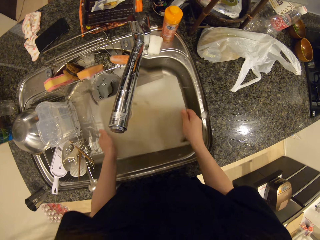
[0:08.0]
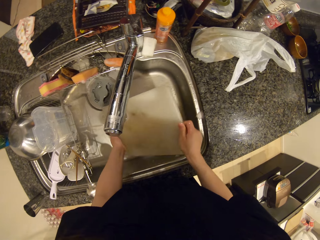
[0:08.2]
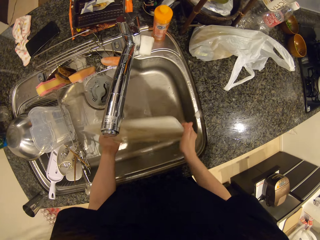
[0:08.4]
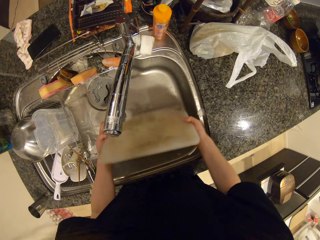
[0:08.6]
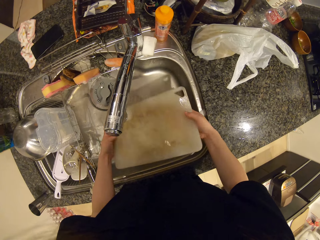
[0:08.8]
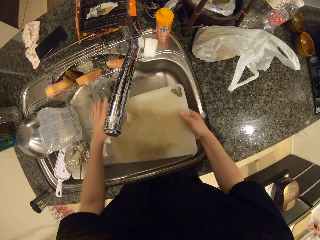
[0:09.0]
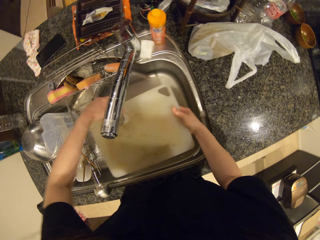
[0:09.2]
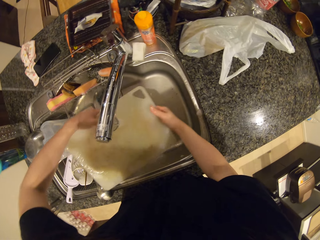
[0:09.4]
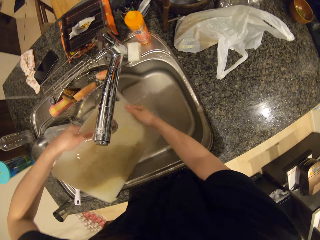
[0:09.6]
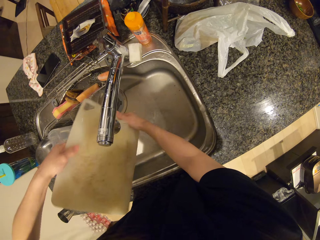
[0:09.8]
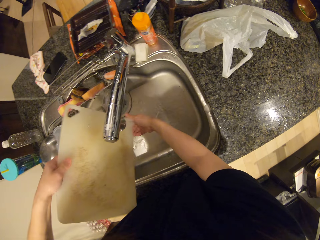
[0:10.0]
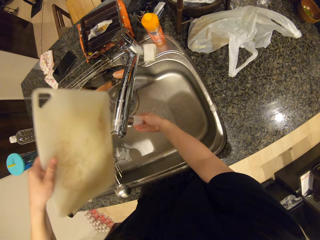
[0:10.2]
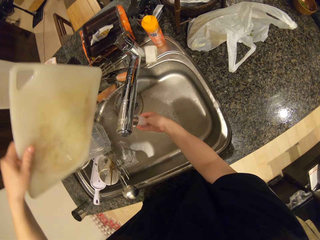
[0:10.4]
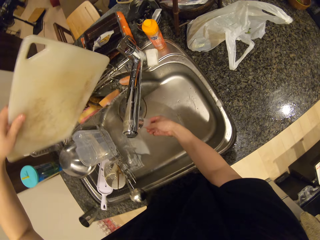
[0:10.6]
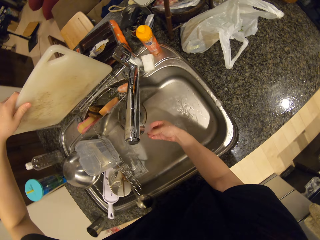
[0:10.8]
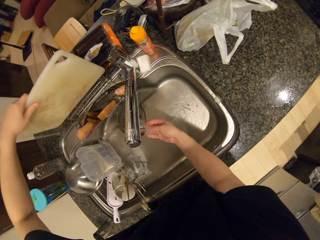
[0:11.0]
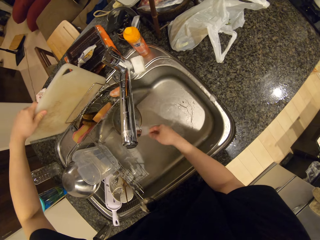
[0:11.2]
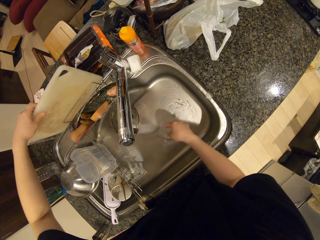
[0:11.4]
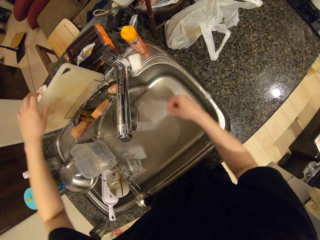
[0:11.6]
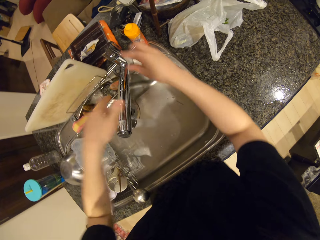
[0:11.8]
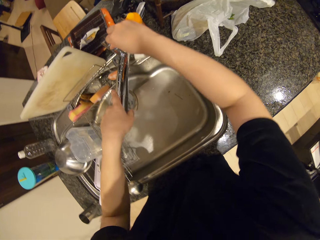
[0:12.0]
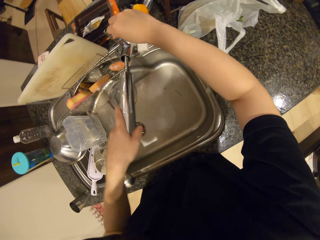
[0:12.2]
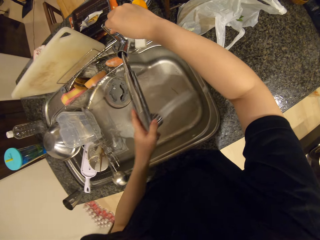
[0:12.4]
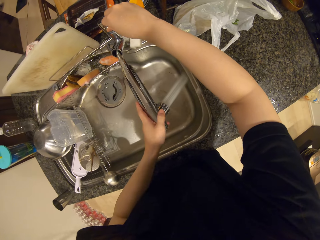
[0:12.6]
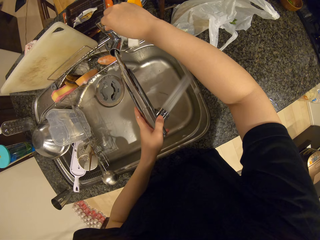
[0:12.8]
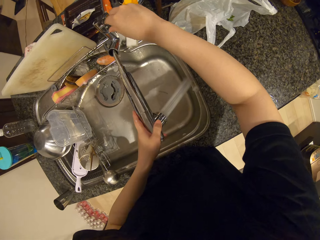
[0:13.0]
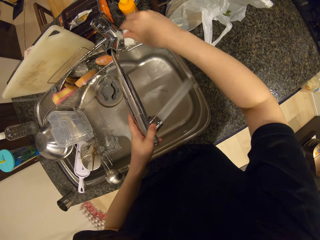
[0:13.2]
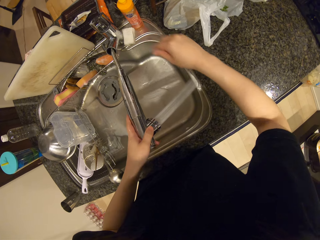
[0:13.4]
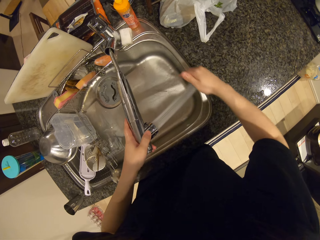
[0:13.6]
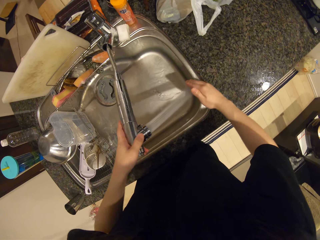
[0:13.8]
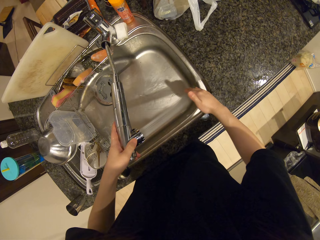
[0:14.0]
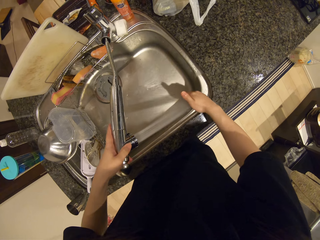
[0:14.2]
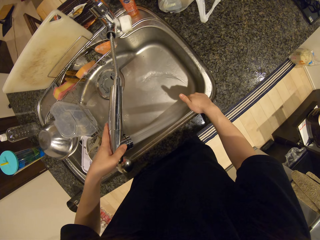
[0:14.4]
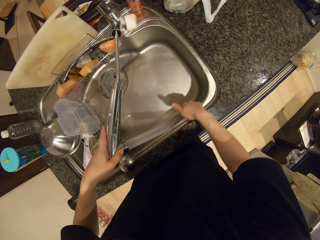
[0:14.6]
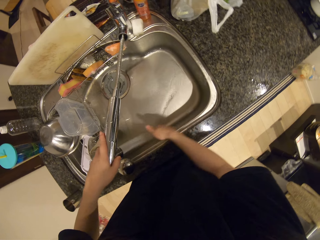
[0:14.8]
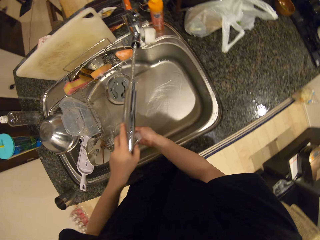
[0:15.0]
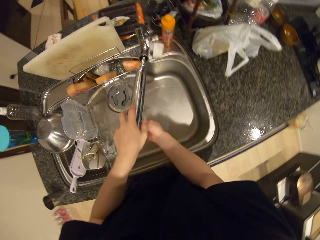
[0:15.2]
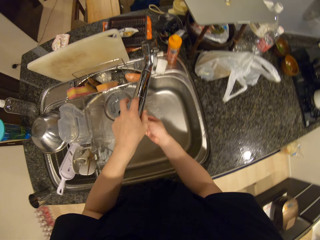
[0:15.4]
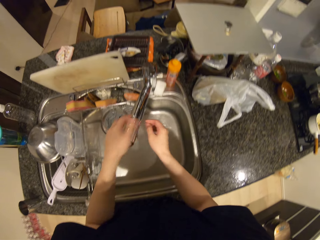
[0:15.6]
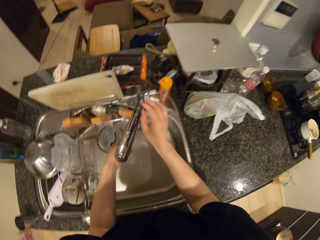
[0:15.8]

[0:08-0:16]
The camera wearer places the tray on the table with his left hand. He puts the cutting board in a rack. He stretches the faucet. He adjusts the tap of the wash basin with his hands. He rinses the sink. He fixes the faucet back.

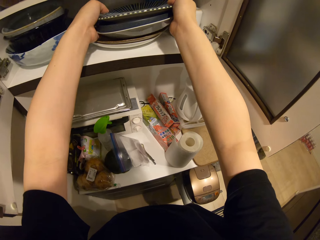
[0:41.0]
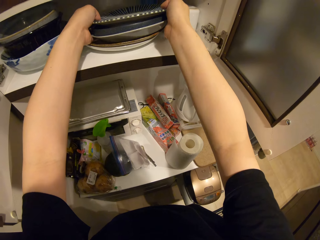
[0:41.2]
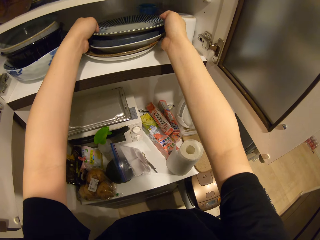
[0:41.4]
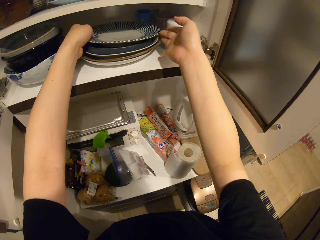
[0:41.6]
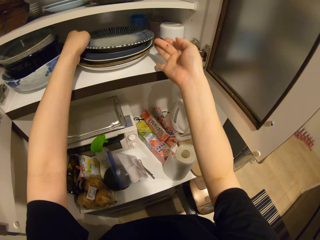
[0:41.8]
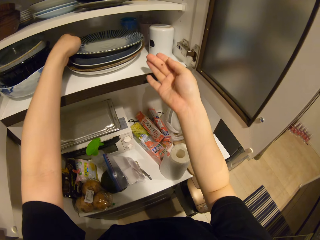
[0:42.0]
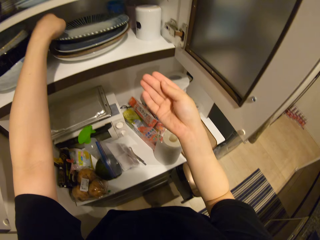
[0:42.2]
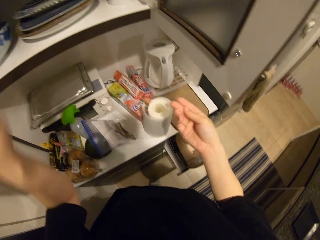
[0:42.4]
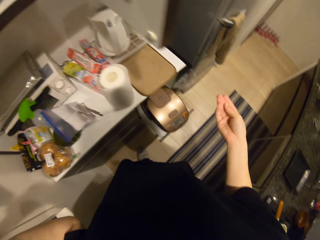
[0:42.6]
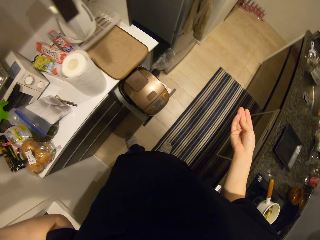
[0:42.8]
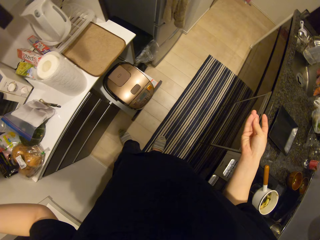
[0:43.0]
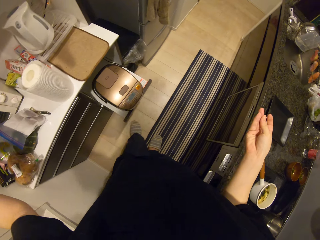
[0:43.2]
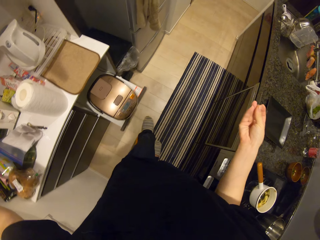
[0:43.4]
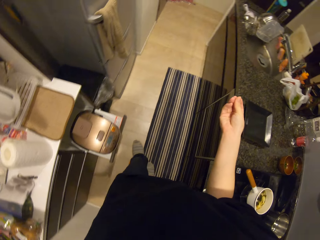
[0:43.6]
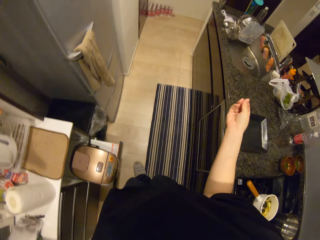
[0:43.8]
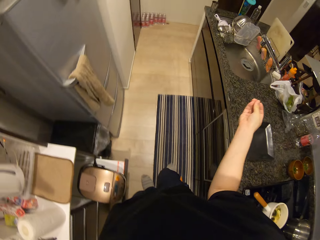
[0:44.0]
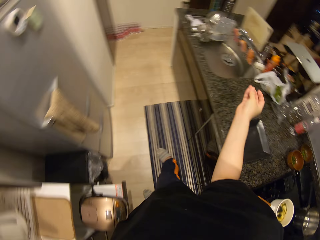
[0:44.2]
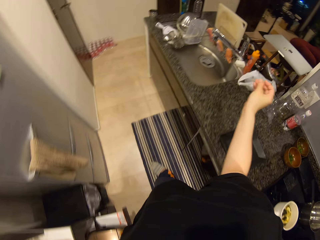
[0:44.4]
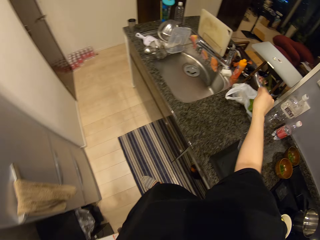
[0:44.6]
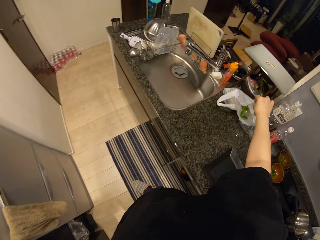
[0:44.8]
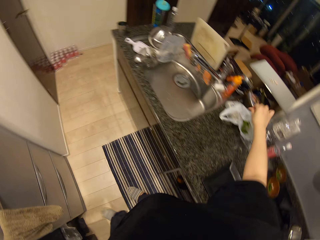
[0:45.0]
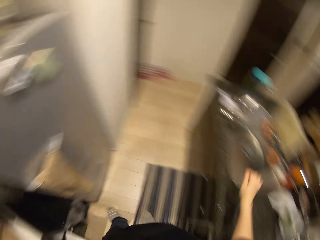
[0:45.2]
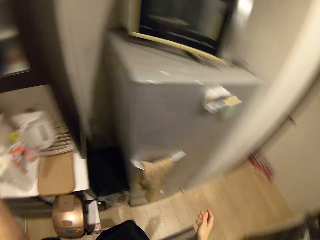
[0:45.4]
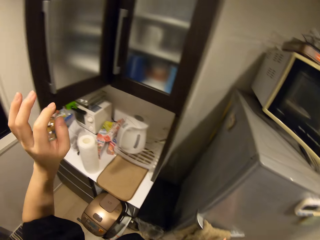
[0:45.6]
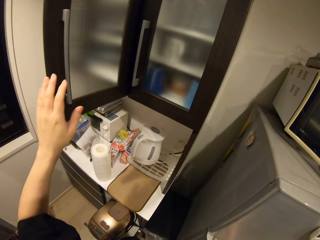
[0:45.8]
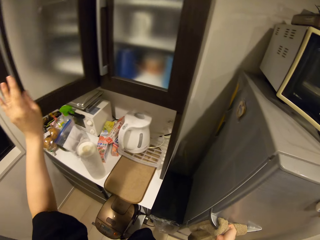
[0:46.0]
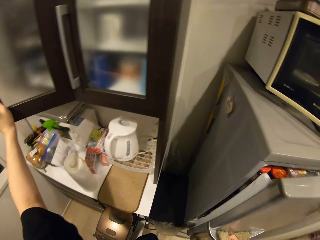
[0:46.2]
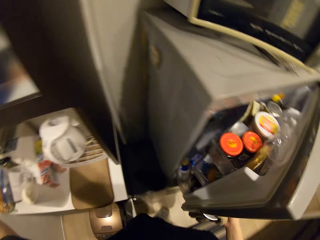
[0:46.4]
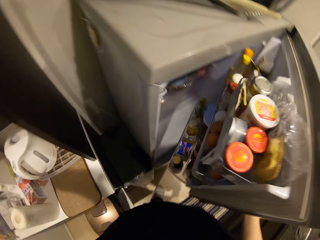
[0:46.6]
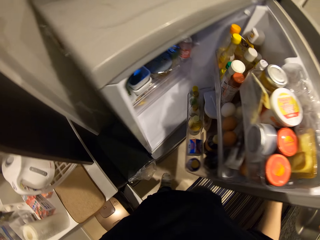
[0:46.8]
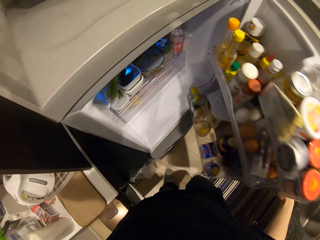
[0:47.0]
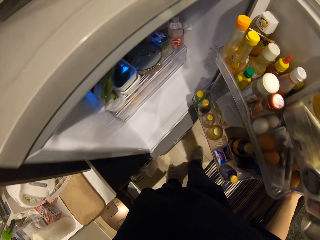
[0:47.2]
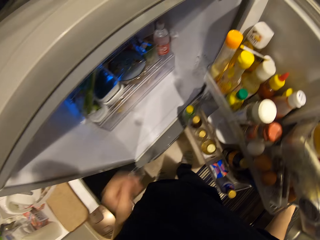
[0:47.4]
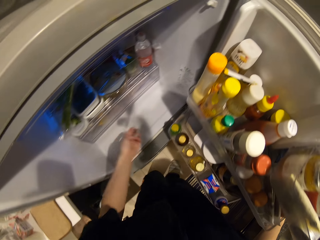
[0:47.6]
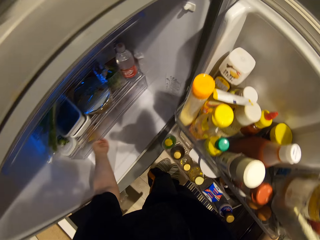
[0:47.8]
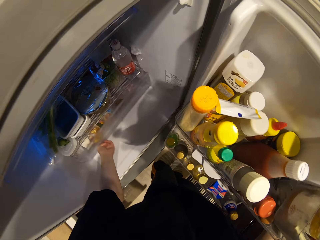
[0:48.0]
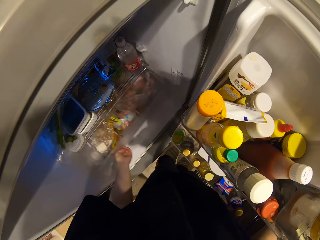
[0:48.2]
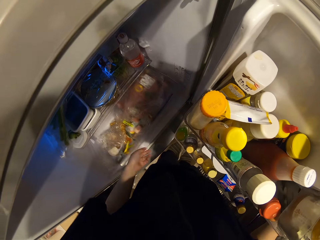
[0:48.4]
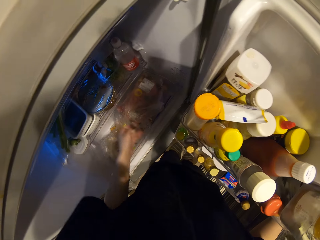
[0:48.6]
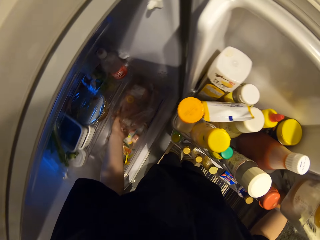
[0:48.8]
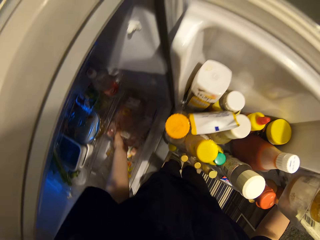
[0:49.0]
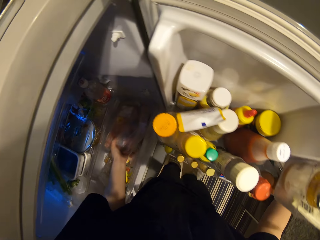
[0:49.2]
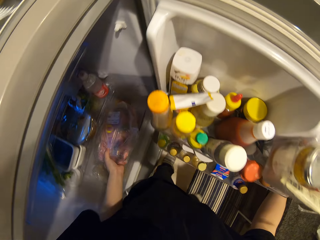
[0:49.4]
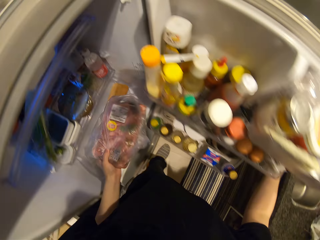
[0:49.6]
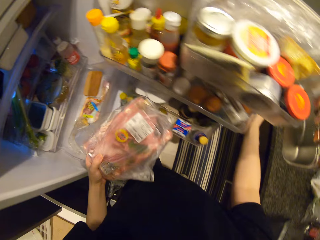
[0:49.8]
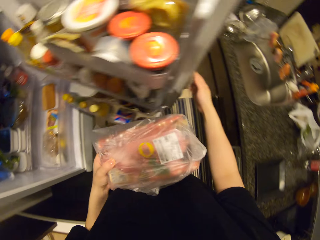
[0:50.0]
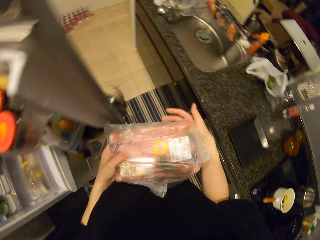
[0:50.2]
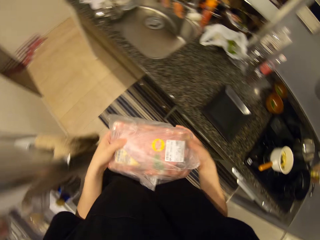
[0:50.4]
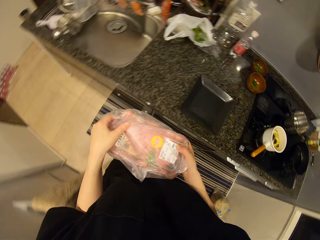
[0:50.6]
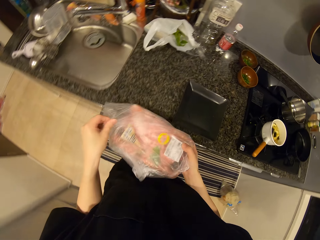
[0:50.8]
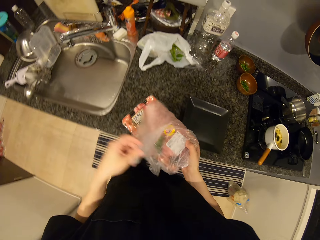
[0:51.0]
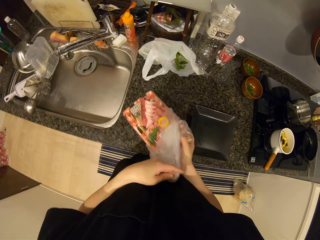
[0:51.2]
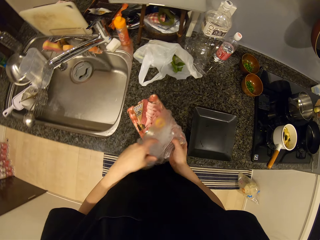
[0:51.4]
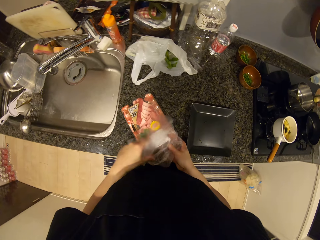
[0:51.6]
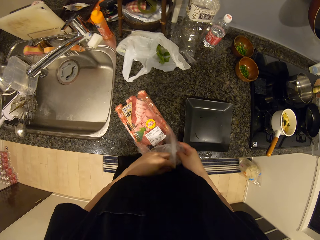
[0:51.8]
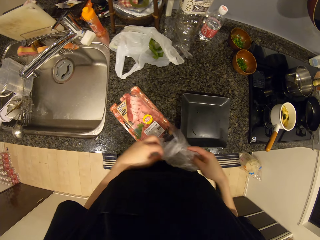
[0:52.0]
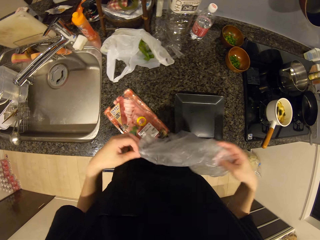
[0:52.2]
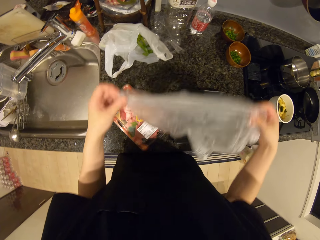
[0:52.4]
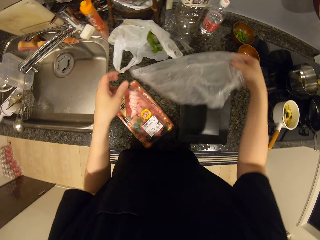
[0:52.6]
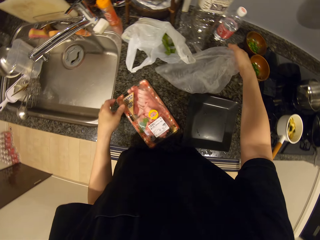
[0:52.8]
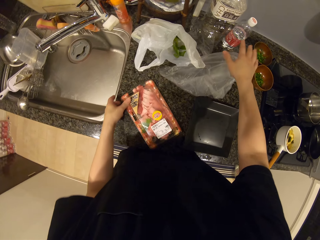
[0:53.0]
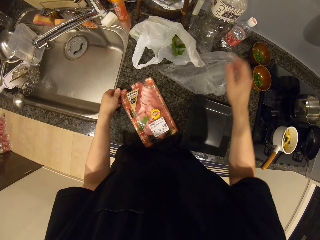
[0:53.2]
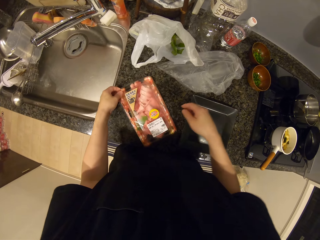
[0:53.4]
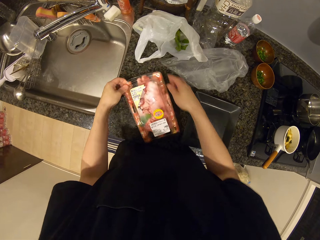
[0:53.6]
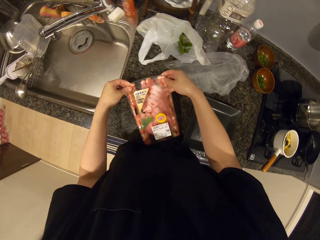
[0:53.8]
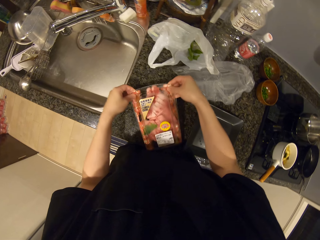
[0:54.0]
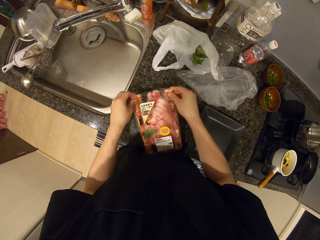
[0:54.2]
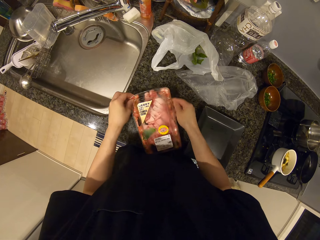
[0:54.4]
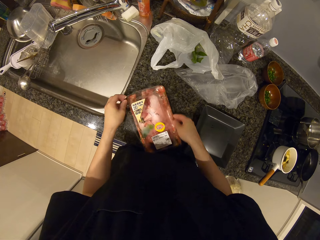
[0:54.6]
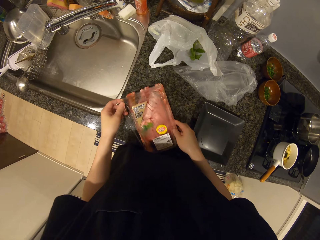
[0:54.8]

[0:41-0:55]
The camera wearer closes the cabinet with his left hand. He drops something. He turns. He opens a refrigerator with his right hand. He closes the cabinet door. He opens the freezer. He pulls out a compartment with his left hand. He picks up a pack of beef with his left hand from the refrigerator. He closes the fridge. He removes the cling film. He places the pack of beef on the table with his hands. He puts the cling film on a counter top. He opens the pack with his hands.
